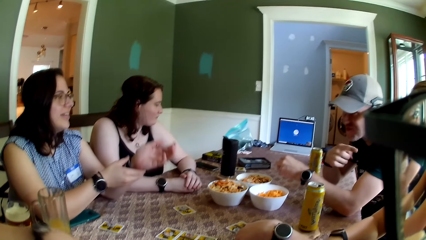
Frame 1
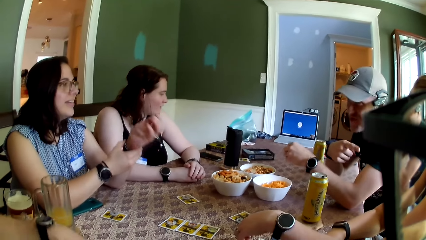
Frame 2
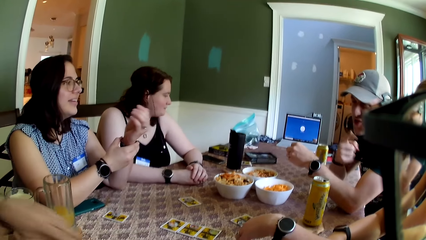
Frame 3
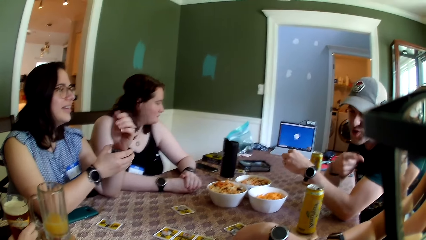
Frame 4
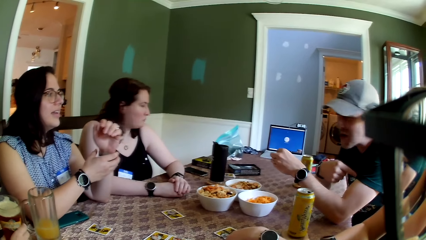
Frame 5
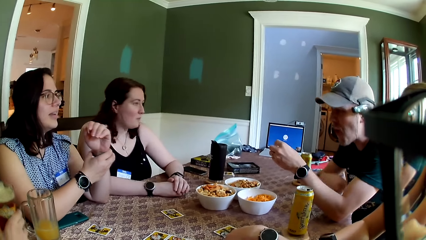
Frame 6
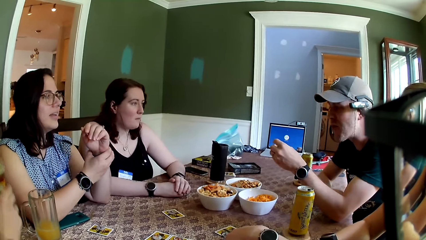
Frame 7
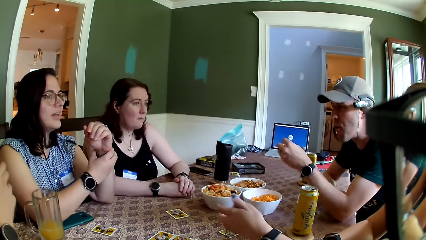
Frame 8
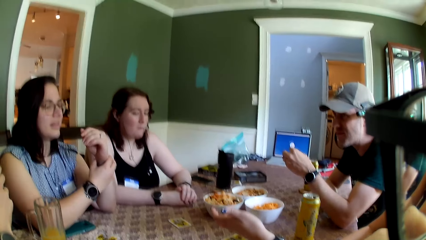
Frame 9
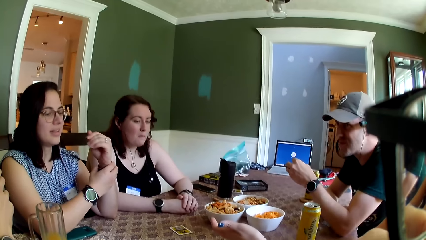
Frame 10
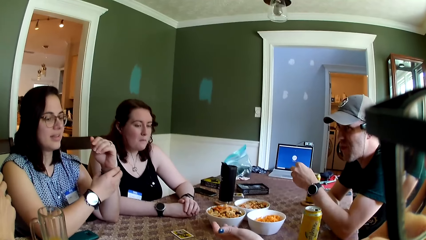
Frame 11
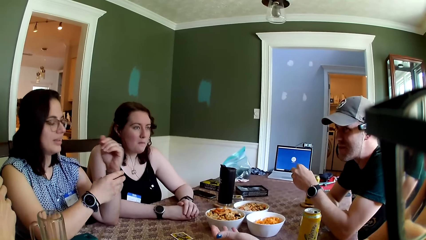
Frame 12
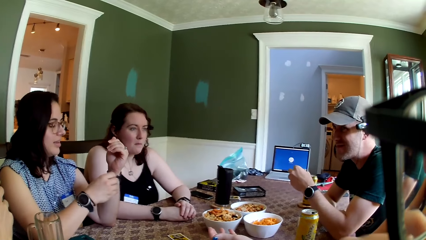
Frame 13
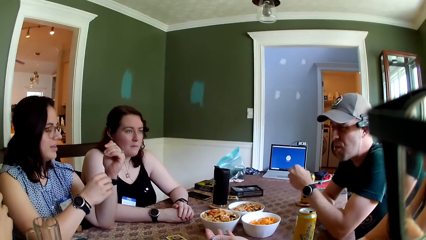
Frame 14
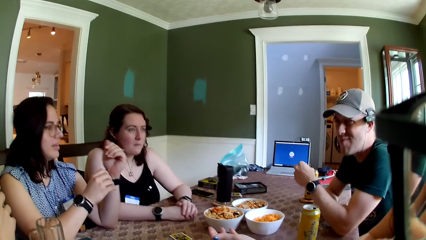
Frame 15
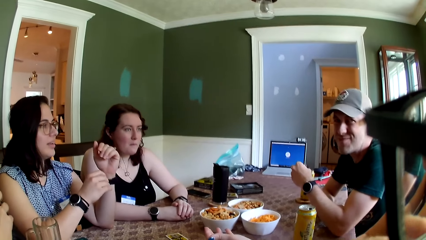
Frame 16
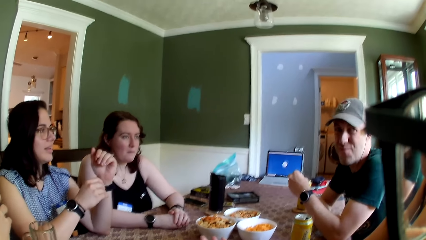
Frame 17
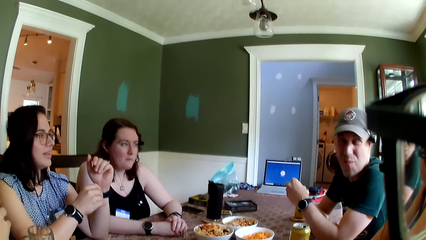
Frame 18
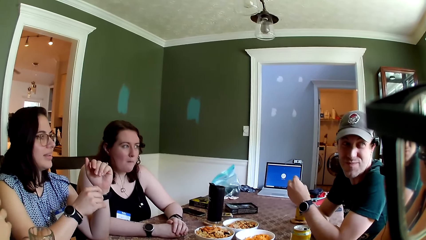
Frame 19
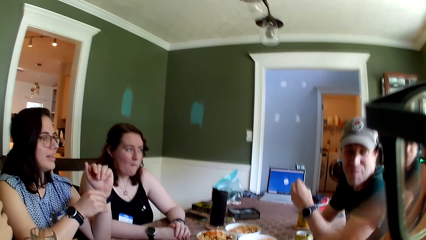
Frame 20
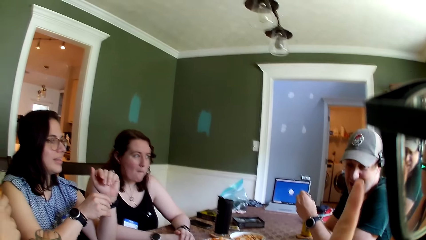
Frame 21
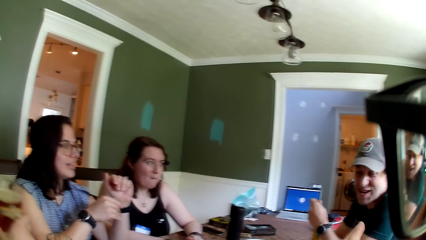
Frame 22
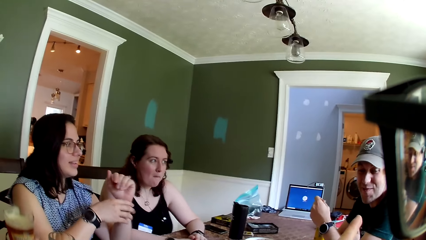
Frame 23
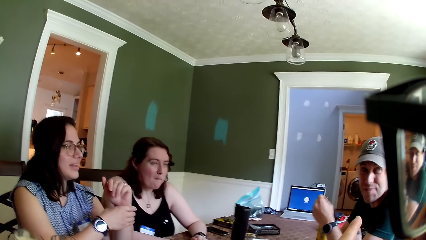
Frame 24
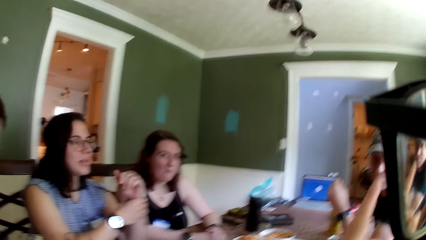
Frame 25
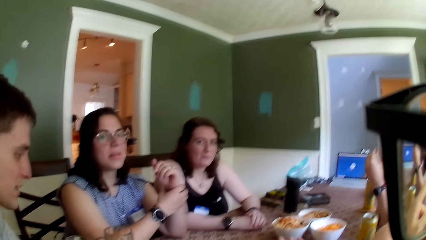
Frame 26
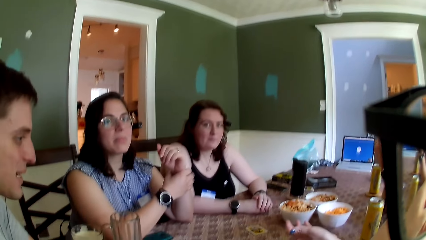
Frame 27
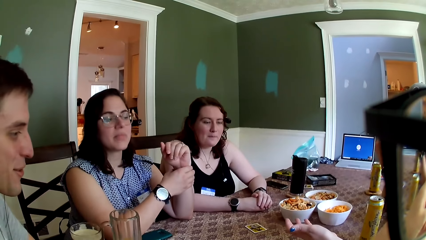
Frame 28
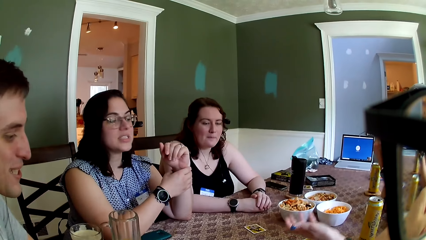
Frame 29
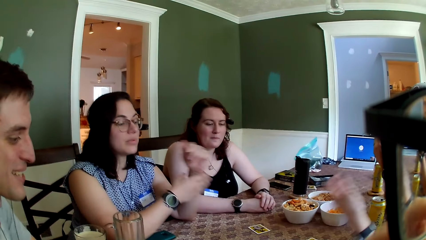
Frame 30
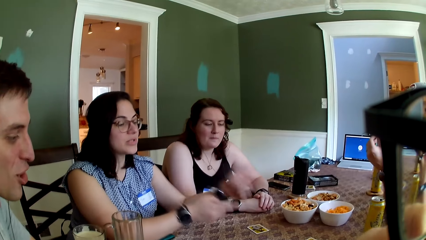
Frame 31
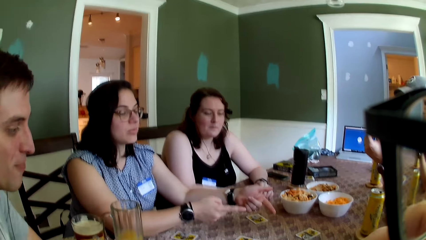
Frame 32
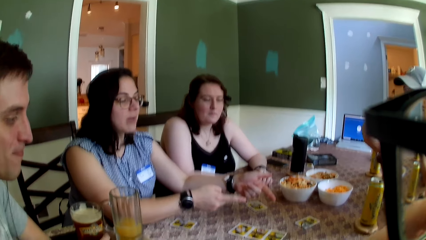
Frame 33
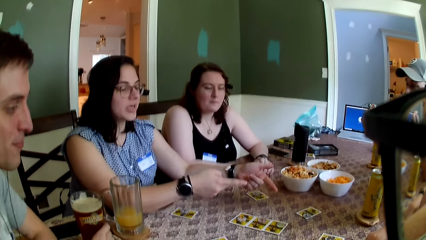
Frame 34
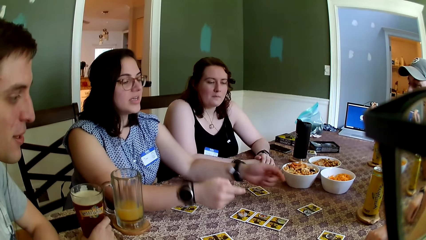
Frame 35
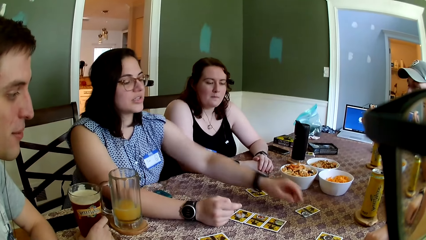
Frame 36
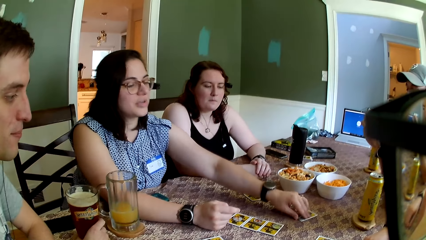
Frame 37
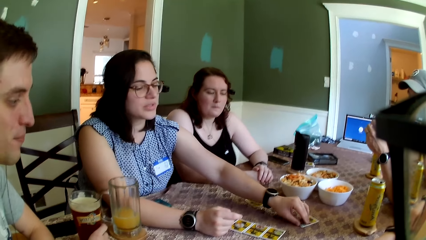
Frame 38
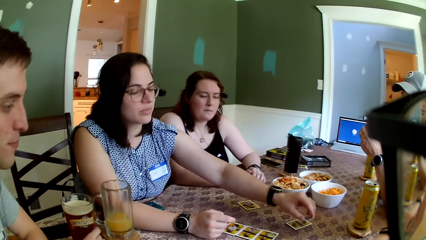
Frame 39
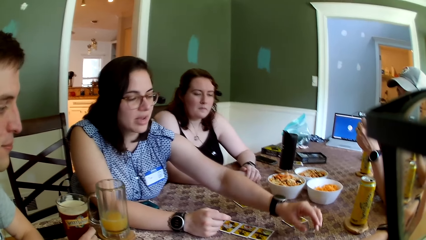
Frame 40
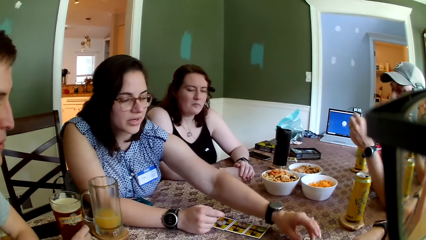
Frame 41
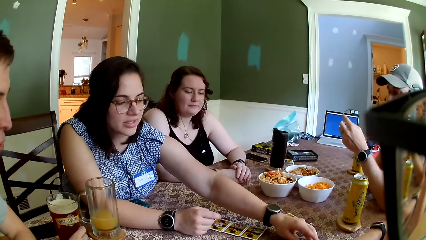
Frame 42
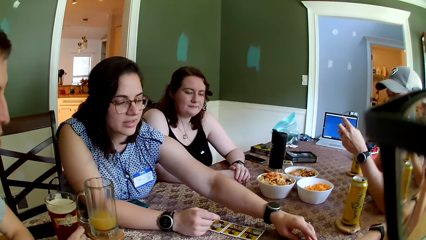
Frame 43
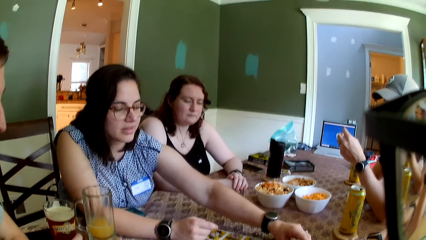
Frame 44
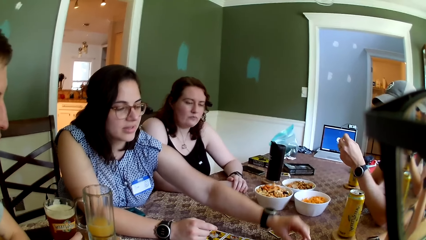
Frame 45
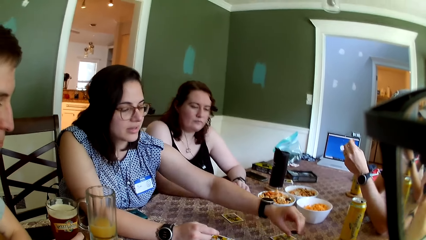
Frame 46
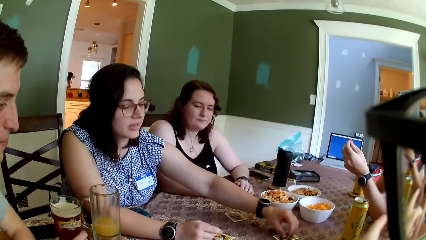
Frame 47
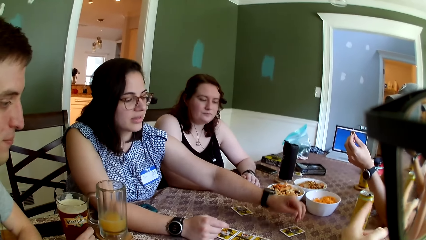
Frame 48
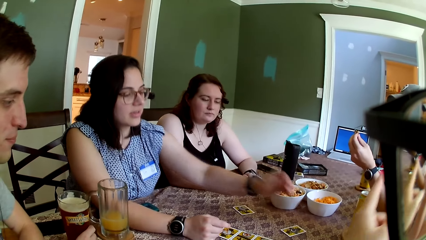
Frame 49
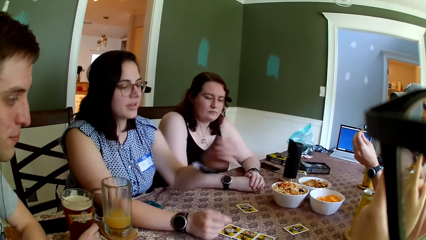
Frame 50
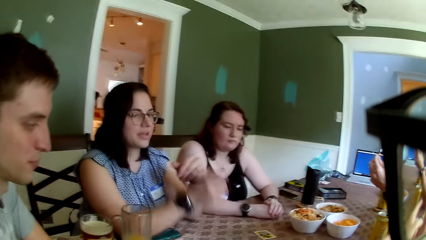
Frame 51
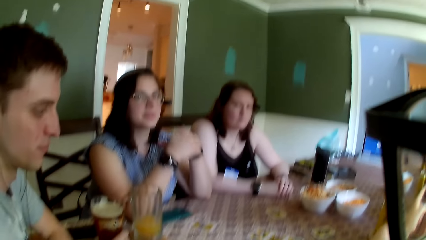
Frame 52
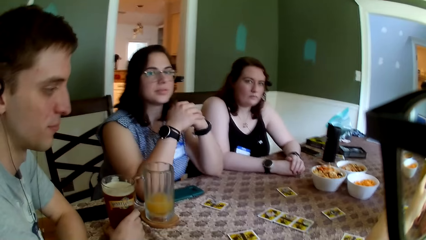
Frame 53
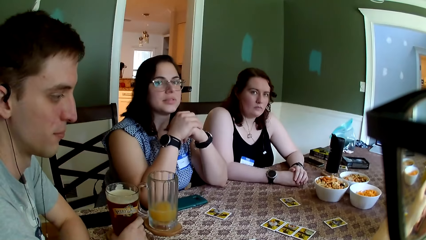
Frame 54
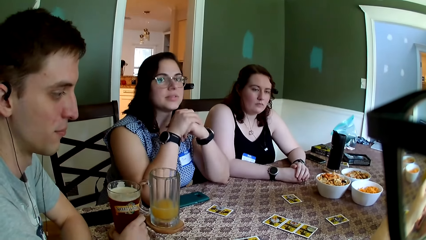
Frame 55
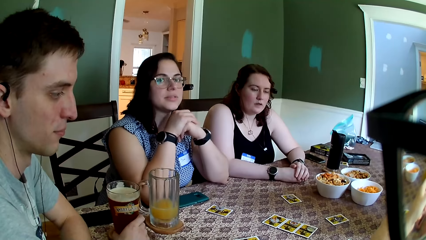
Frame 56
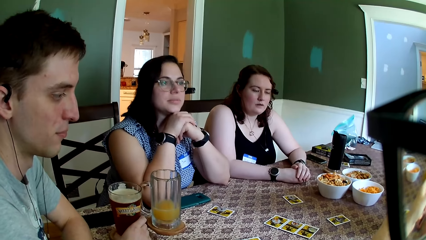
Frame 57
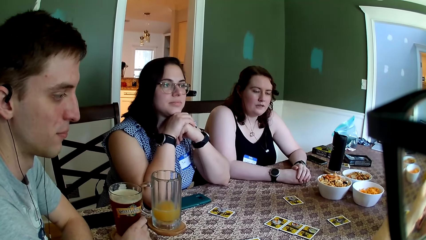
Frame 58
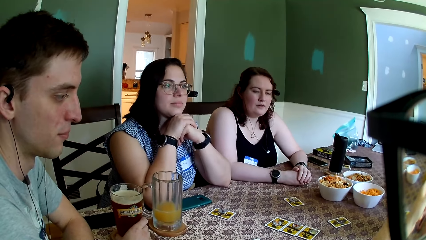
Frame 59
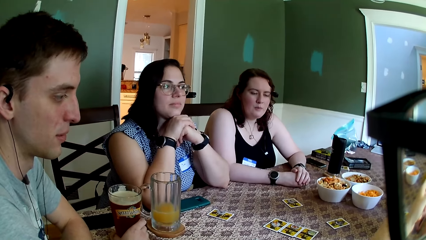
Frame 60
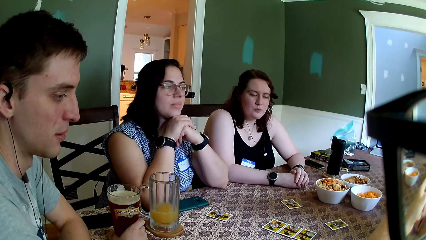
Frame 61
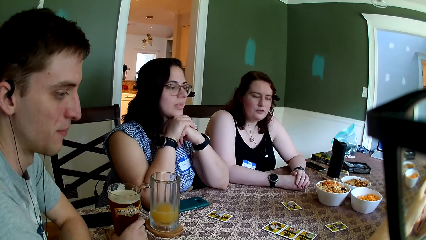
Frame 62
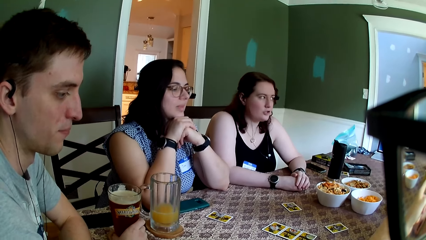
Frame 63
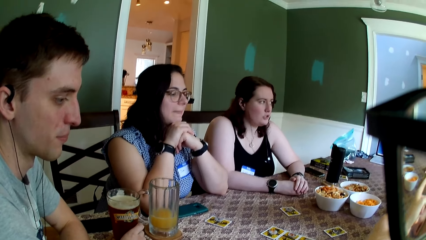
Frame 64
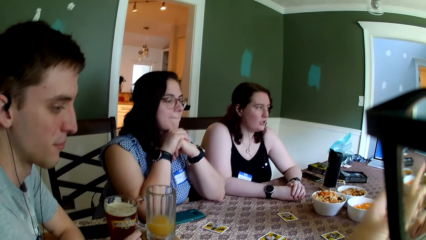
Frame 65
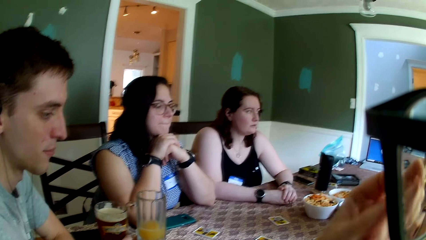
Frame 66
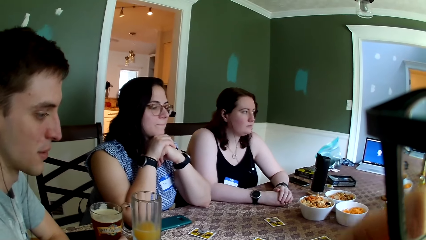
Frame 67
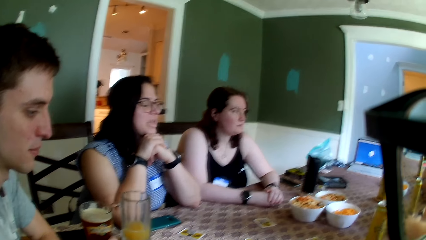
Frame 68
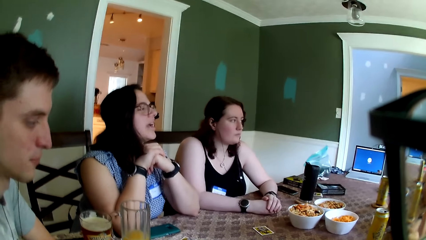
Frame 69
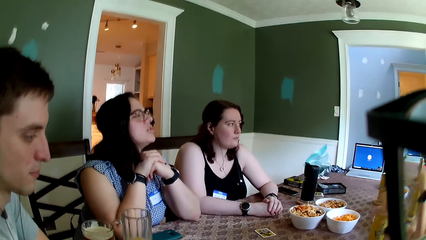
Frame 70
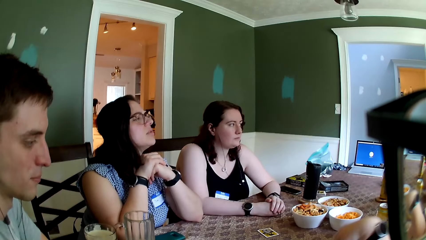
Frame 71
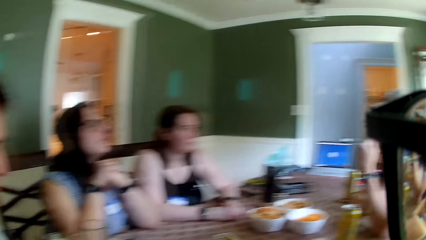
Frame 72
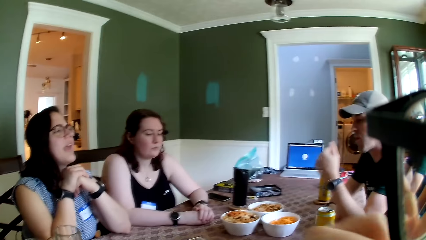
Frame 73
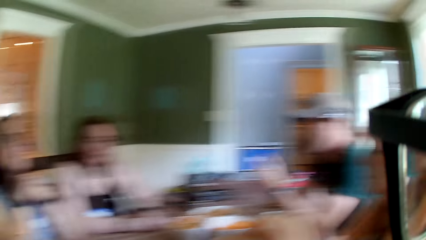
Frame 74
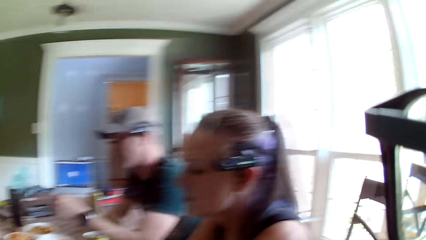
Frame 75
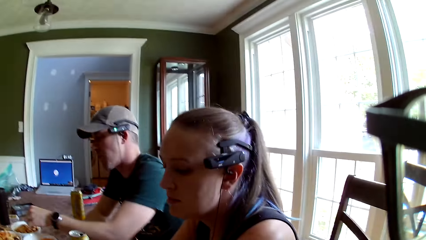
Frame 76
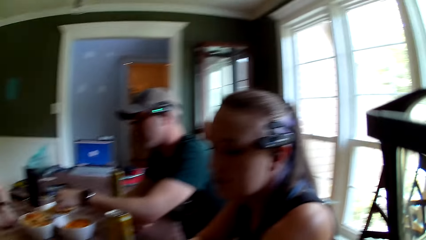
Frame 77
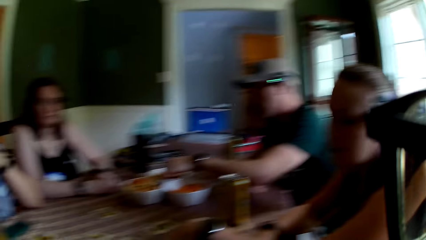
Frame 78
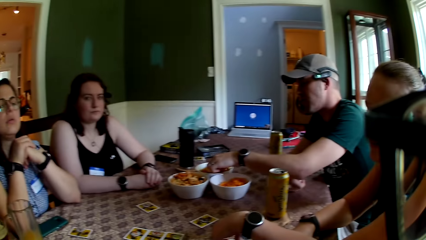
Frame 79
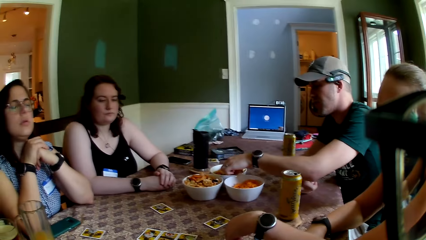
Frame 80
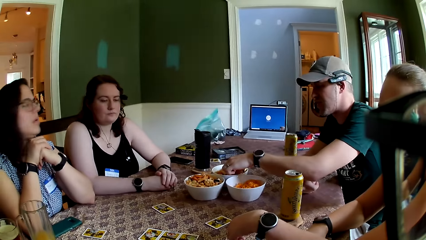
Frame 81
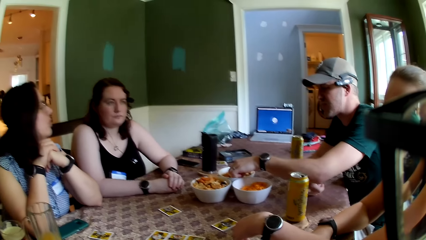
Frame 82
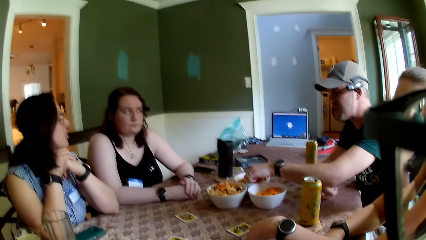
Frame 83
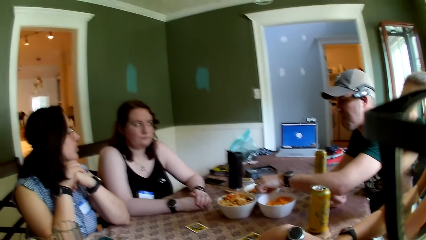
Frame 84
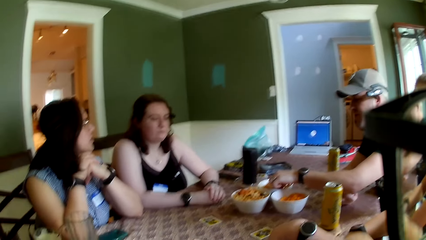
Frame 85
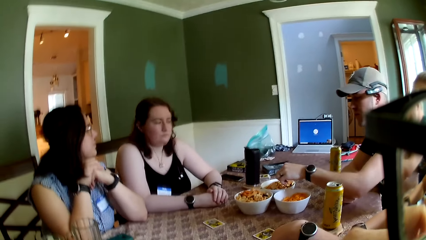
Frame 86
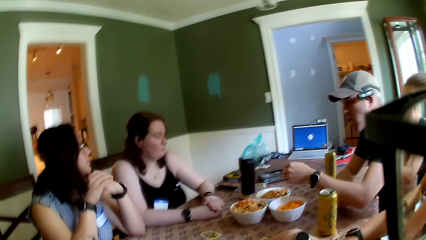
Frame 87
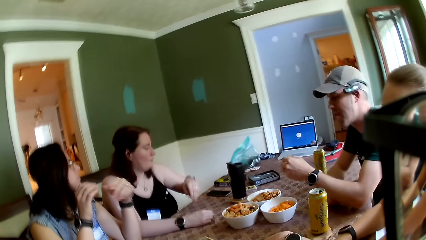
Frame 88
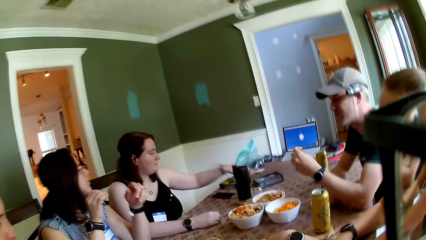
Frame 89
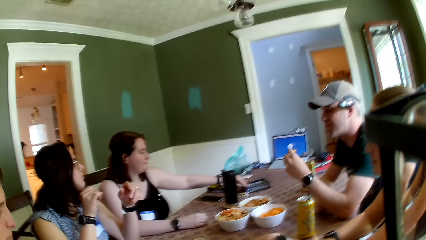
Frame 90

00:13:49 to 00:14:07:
A man moves a hand. A woman adjusts a wrist watch. The camera wearer looks at the colleagues. They talk to the colleagues. The woman responds to the camera wearer. She takes a token. She moves a game chip on the table with her right hand to a card on the table. She puts the token on the table. She moves the game chip on the card with her right hand to the card on the table. The camera wearer talks to the colleagues. Another woman talks to the camera wearer. The camera wearer talks to the colleagues. They look at the colleagues. The man picks a snack in a bowl on the table with his left hand into his mouth.
